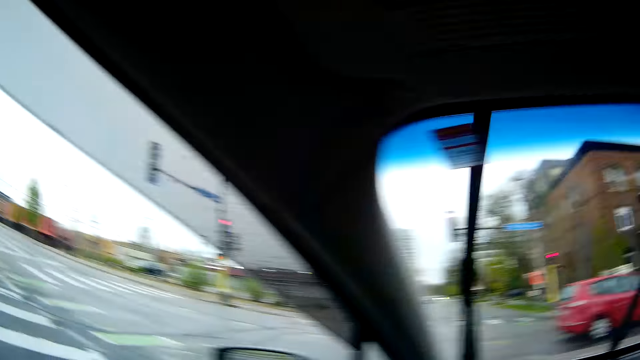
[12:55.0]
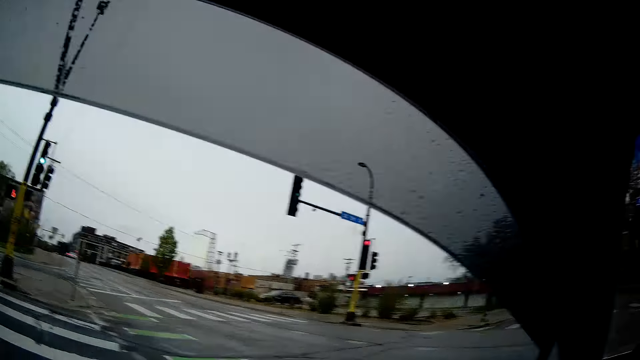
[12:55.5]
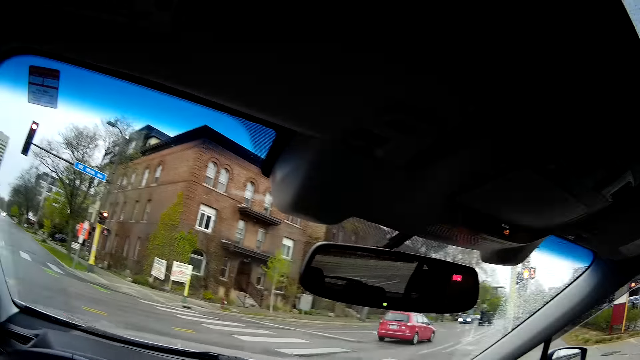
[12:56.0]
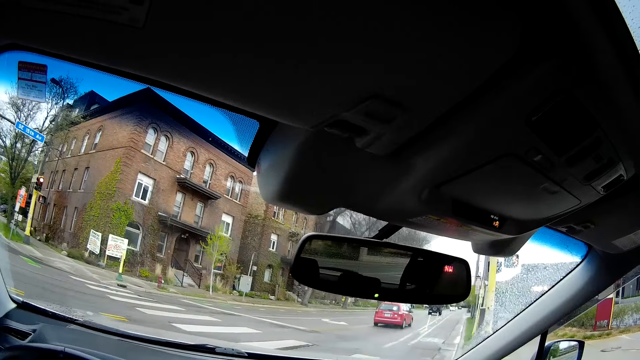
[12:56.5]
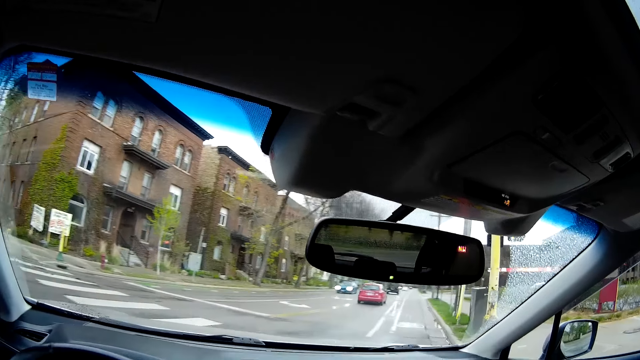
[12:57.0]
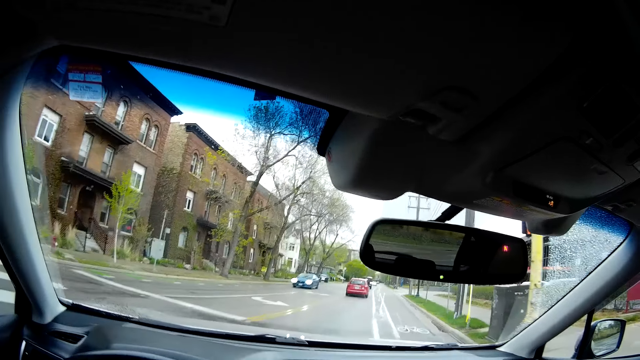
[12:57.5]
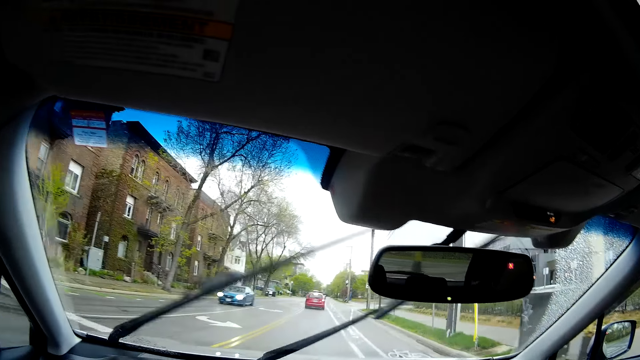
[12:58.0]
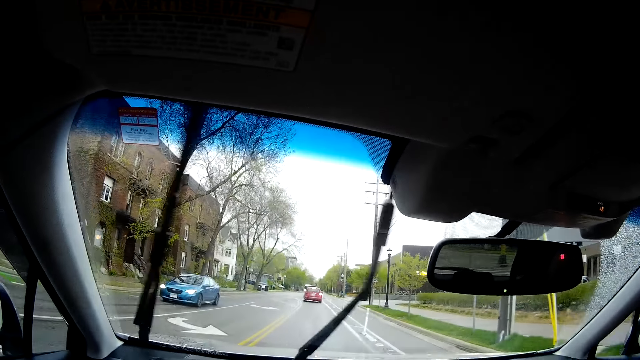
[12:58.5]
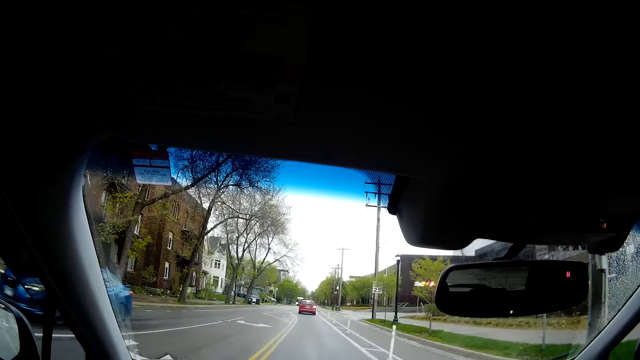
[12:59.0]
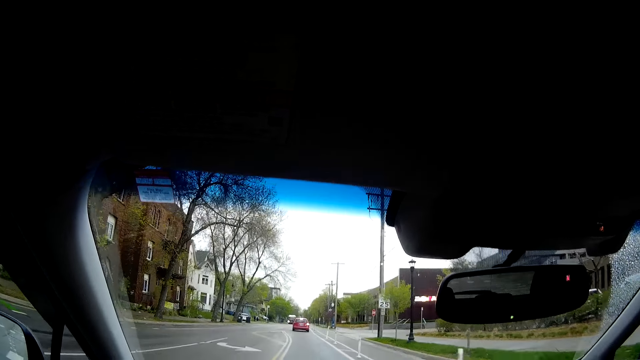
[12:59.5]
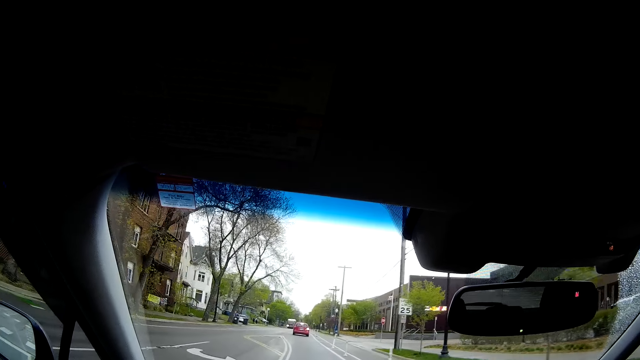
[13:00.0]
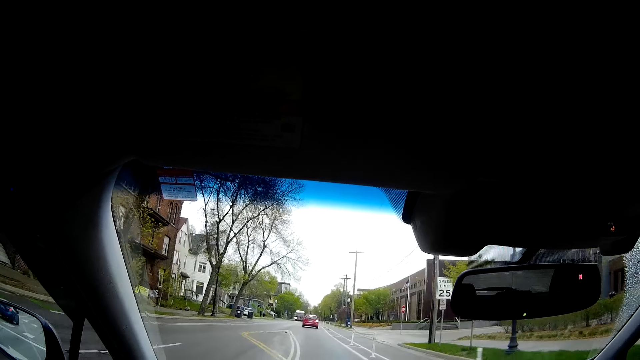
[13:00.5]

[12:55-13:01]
The camera wearer drives on a highway.

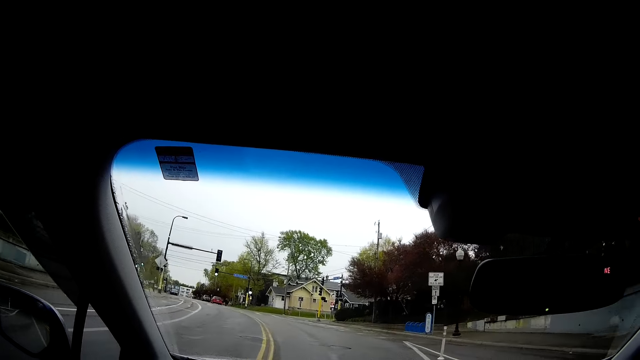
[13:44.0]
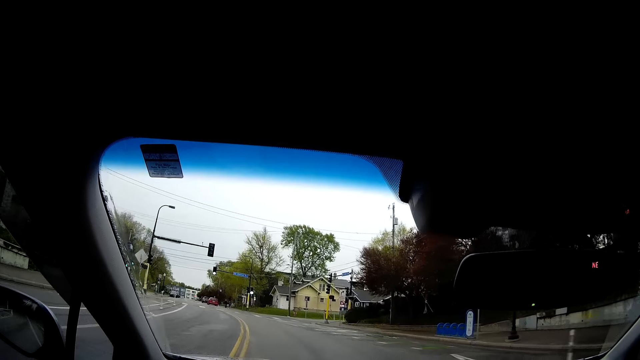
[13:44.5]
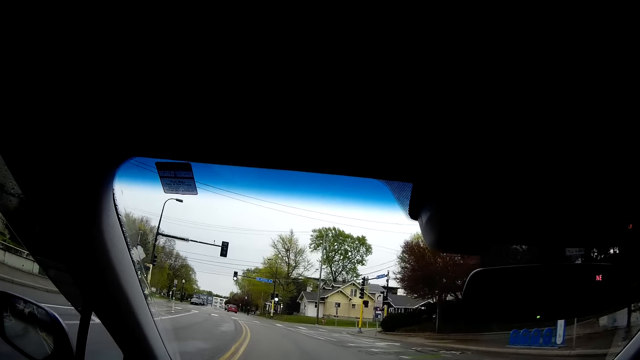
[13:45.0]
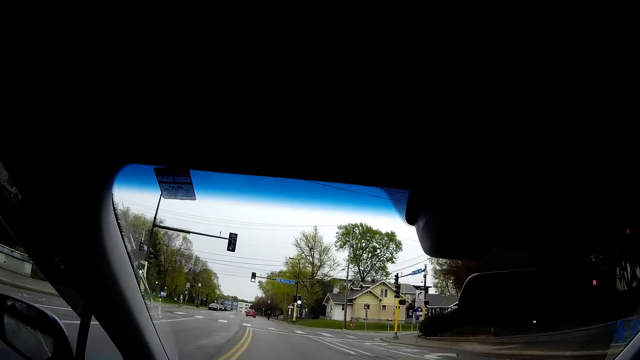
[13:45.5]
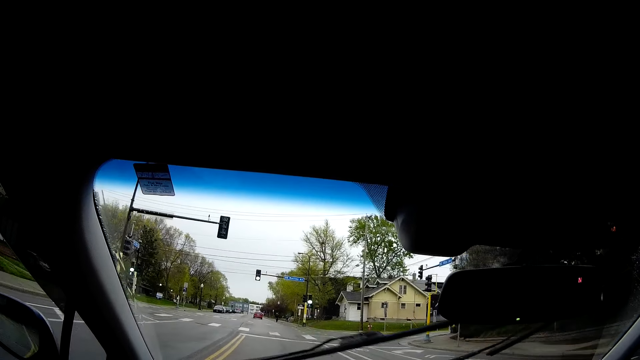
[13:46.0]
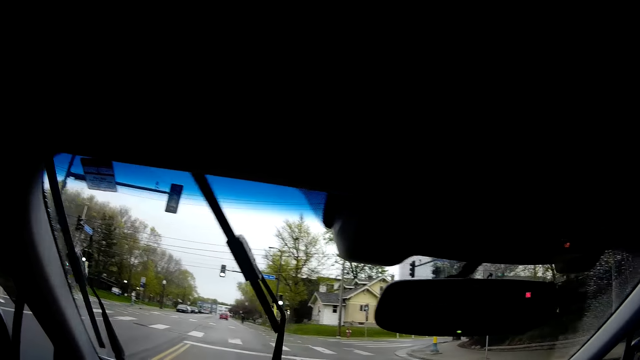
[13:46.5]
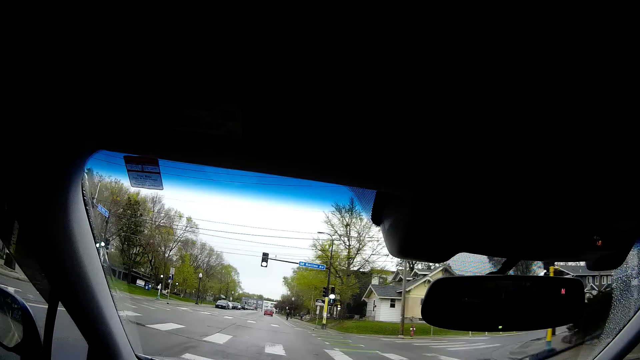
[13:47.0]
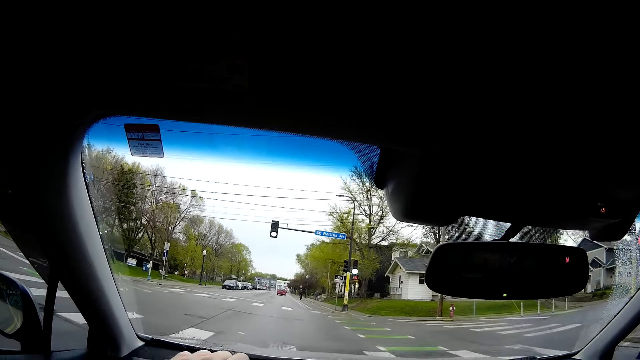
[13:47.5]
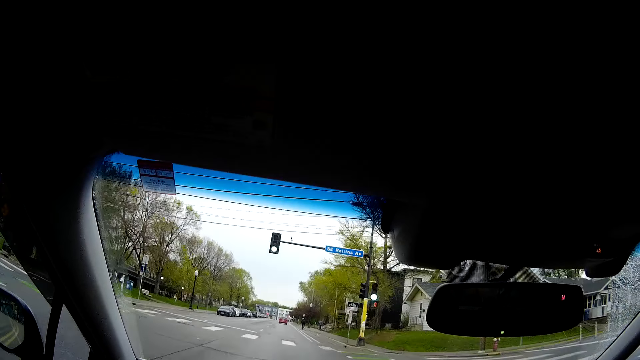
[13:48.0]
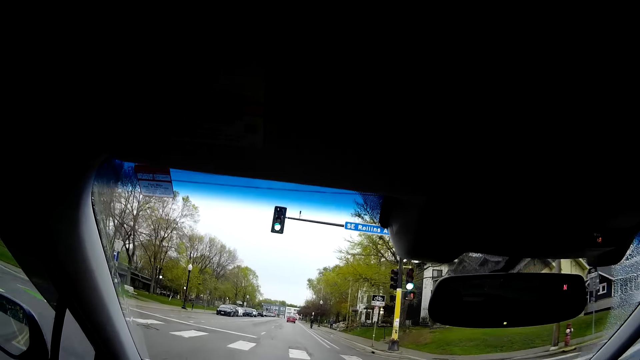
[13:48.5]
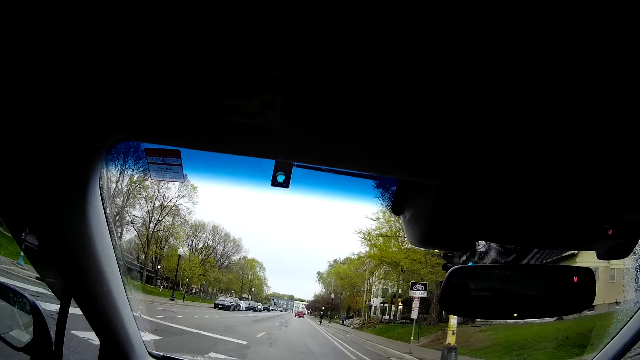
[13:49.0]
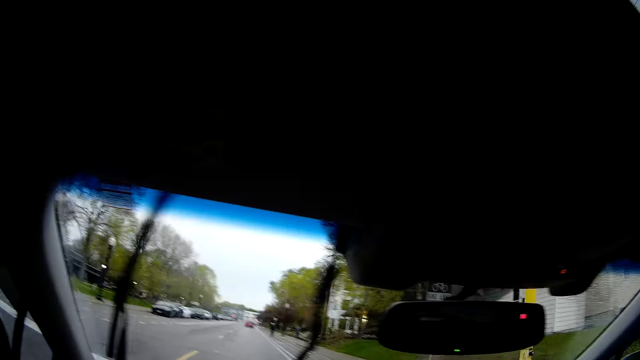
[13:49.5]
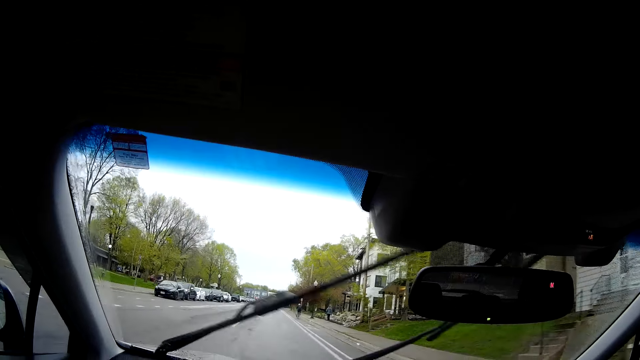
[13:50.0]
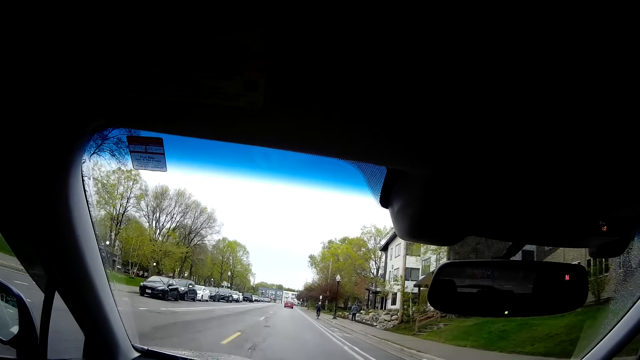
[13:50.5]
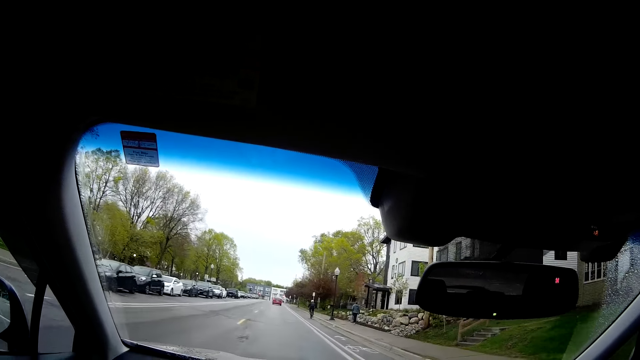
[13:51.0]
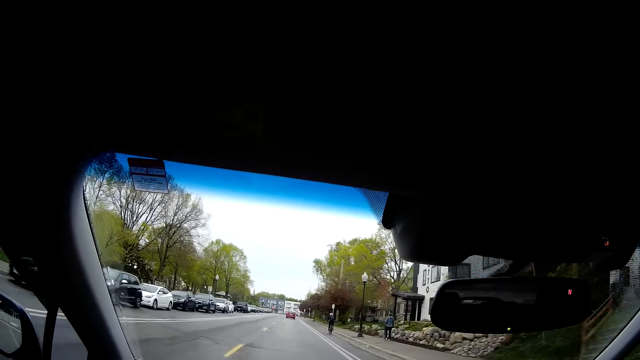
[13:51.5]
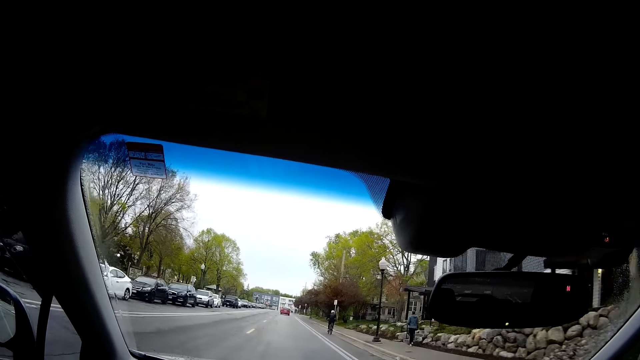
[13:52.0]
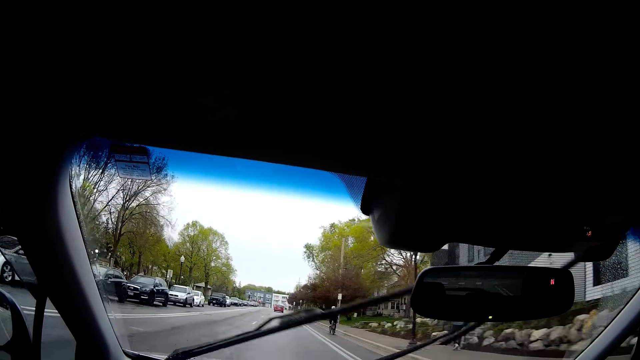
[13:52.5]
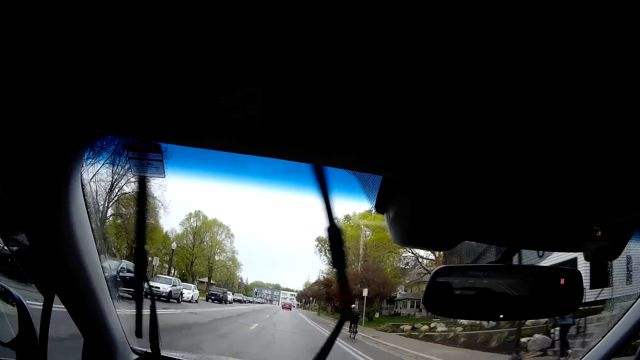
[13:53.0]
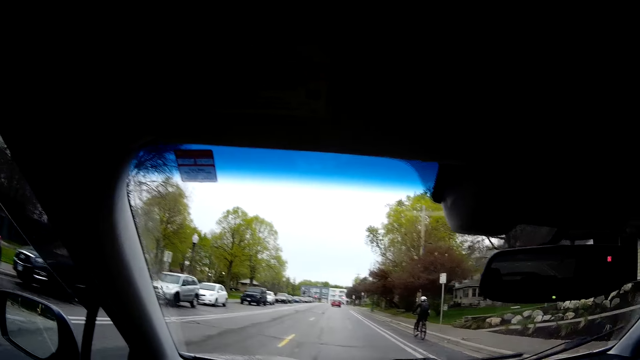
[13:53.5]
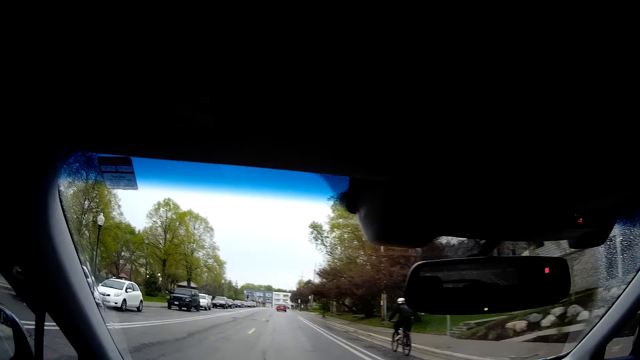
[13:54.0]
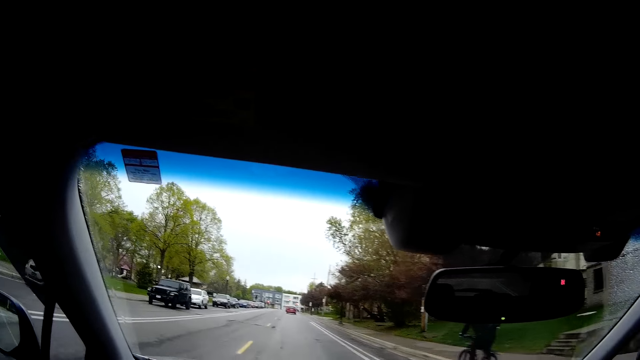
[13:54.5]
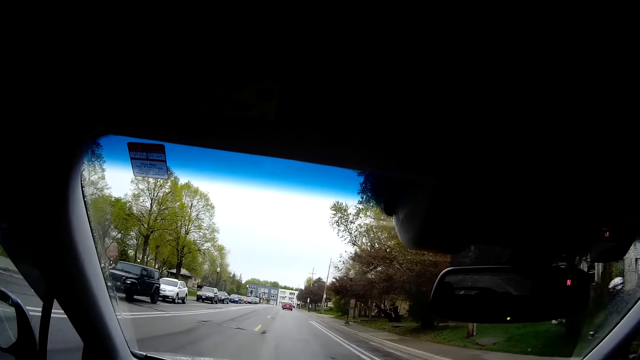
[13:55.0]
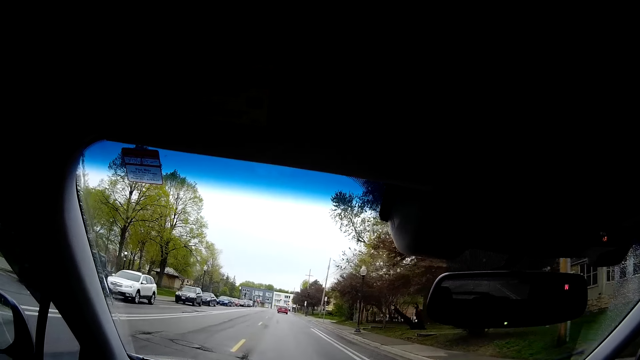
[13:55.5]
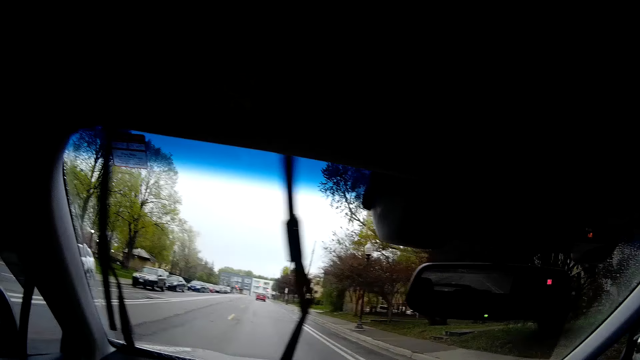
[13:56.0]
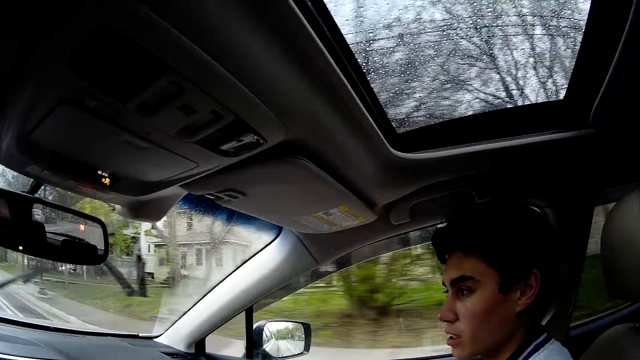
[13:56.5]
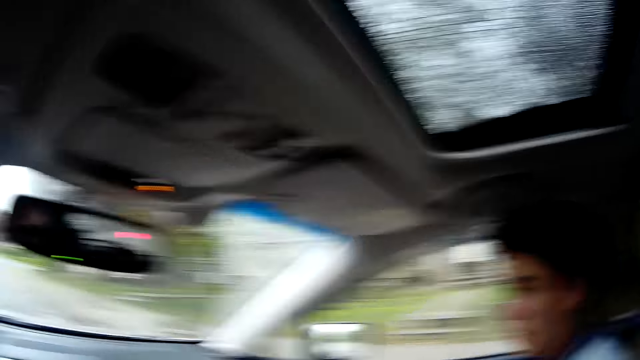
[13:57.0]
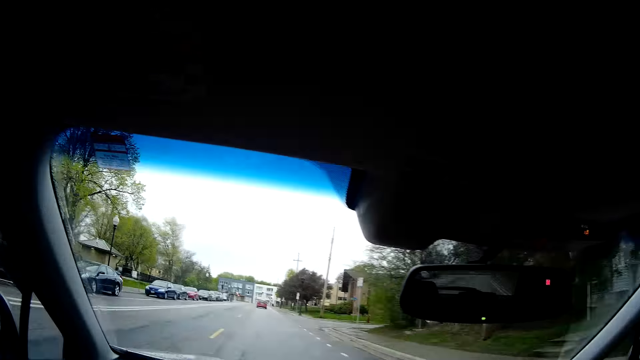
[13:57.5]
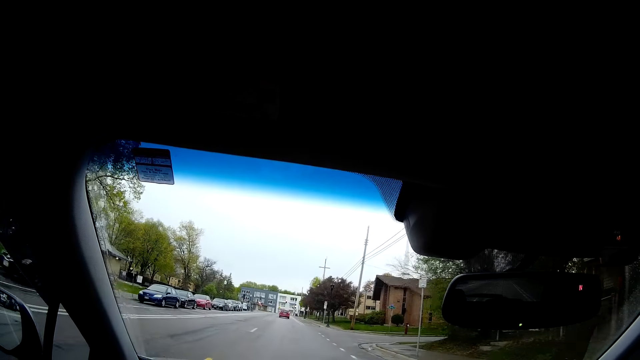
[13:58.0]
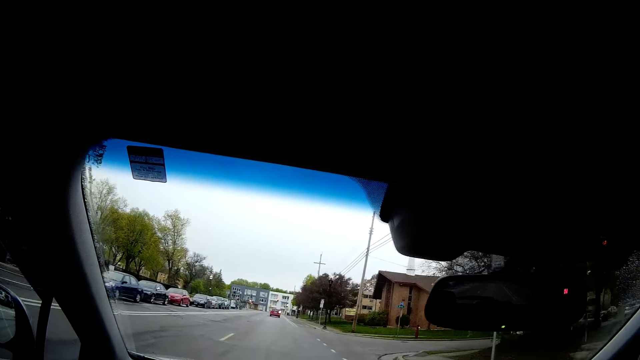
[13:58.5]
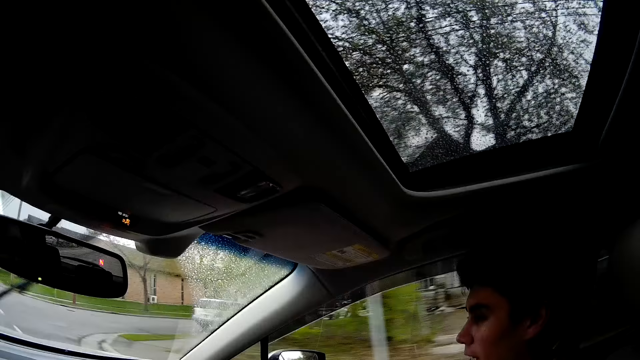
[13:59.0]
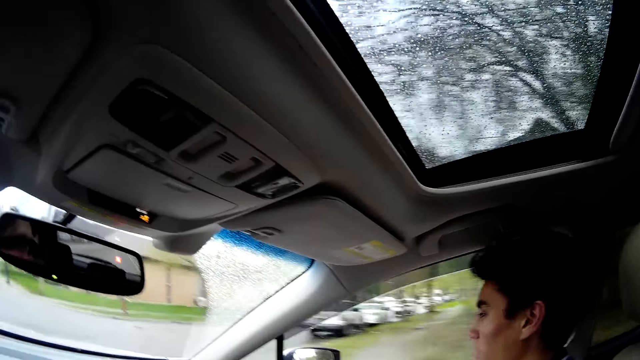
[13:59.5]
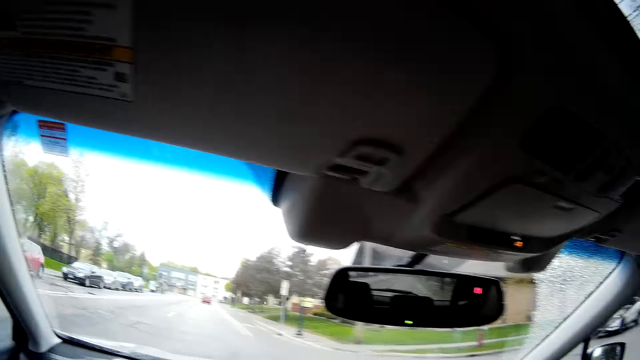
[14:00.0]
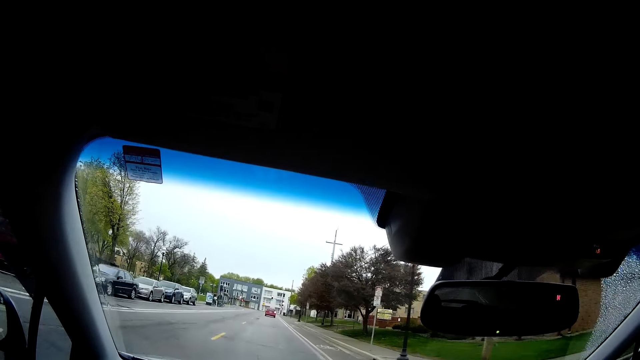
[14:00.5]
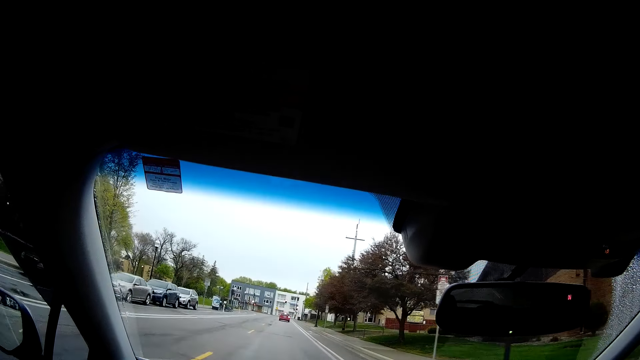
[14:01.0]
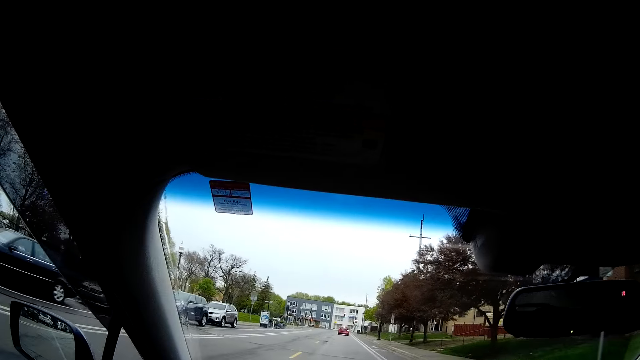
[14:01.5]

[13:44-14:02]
A man speaks to the camera wearer. The camera wearer drives on the road. They drive on the road again and speak to the man. They drive on the road. The man speaks to the camera wearer. The camera wearer speaks to the man and drives on the road. They drive on the road again. The man speaks to the camera wearer. The camera wearer drives on the road and speaks to the man. They drive on the road, look at the man and speak to the man. They drive on the road. The man speaks to the camera wearer. The camera wearer looks at the man. They drive on the road and speak to the man.
